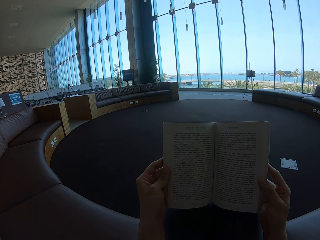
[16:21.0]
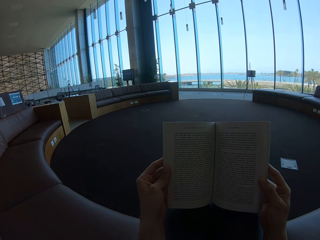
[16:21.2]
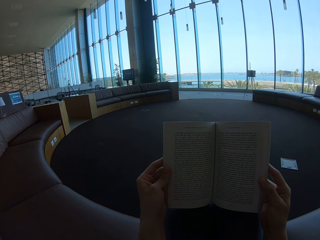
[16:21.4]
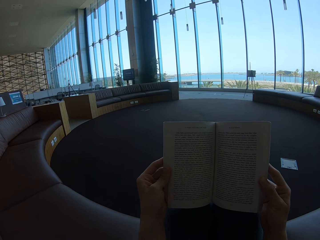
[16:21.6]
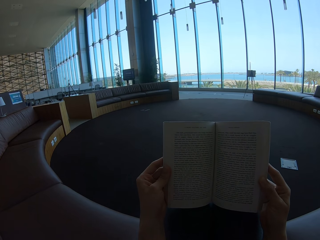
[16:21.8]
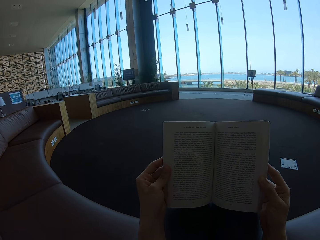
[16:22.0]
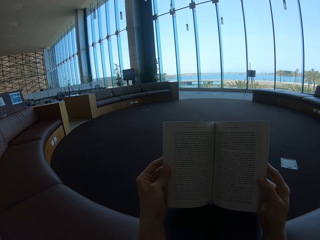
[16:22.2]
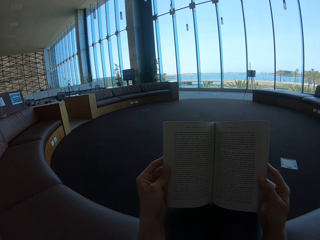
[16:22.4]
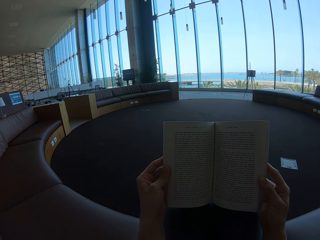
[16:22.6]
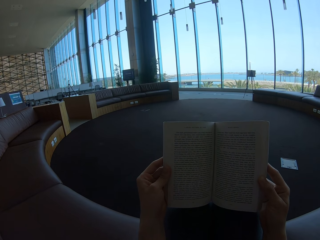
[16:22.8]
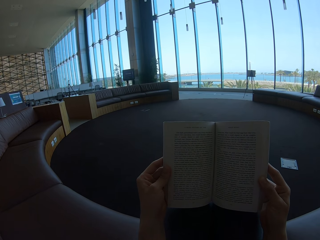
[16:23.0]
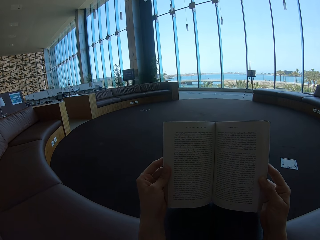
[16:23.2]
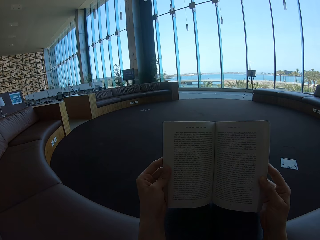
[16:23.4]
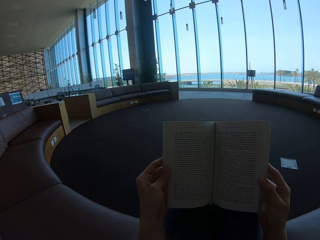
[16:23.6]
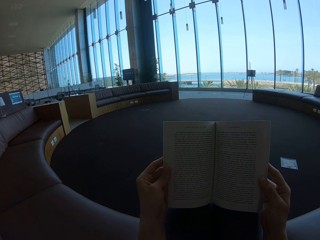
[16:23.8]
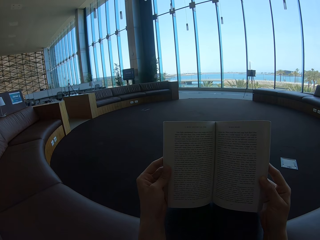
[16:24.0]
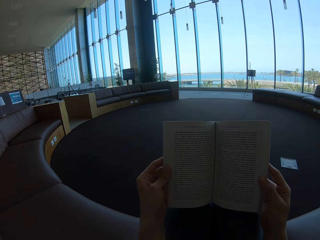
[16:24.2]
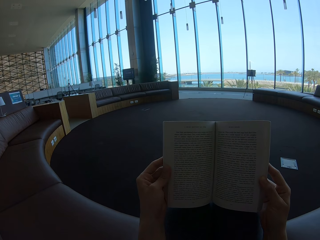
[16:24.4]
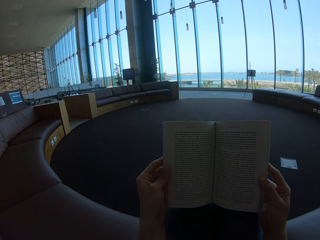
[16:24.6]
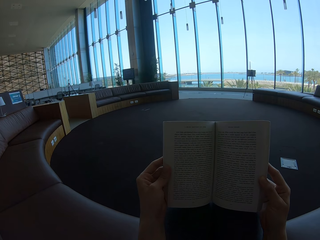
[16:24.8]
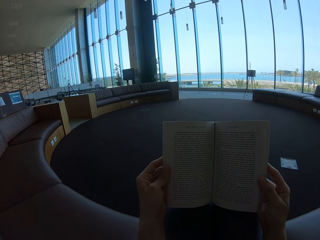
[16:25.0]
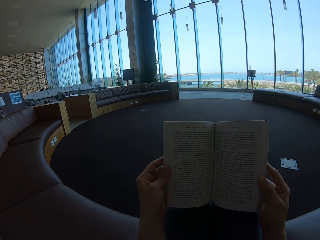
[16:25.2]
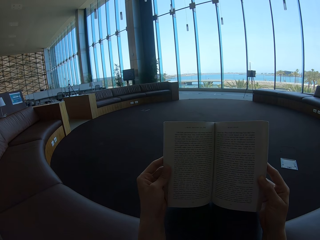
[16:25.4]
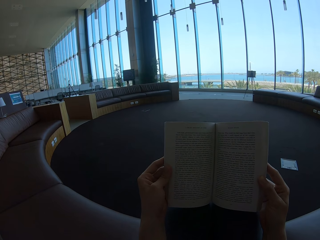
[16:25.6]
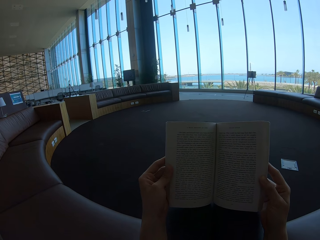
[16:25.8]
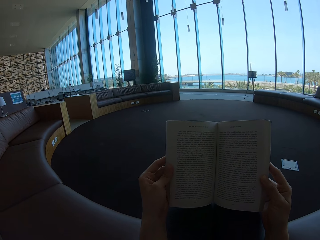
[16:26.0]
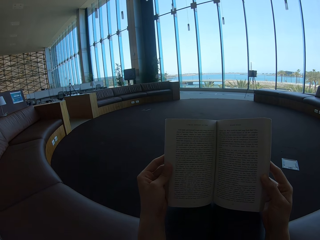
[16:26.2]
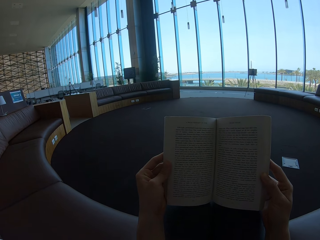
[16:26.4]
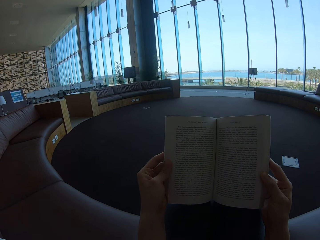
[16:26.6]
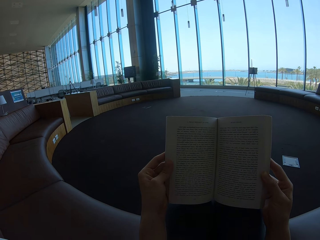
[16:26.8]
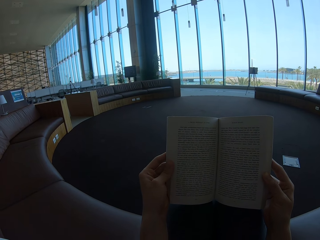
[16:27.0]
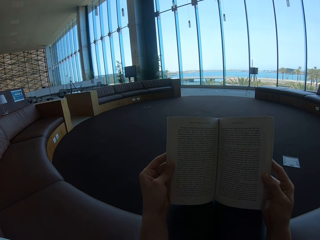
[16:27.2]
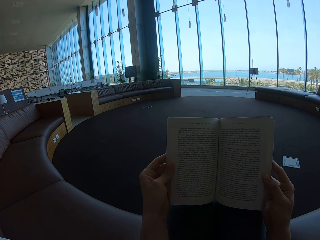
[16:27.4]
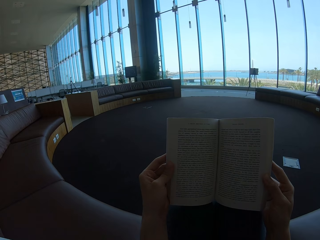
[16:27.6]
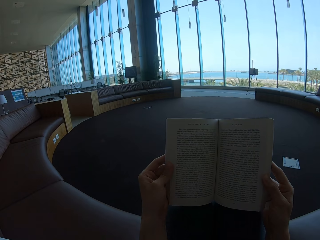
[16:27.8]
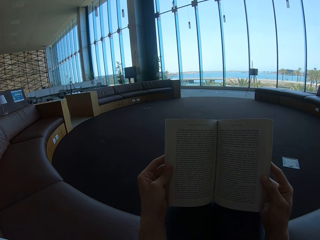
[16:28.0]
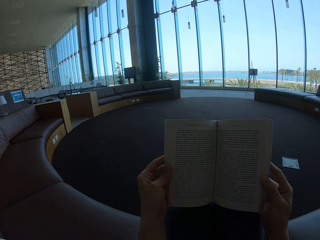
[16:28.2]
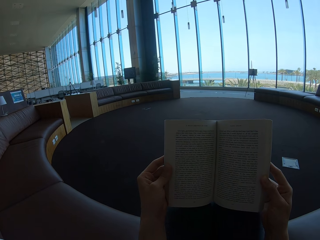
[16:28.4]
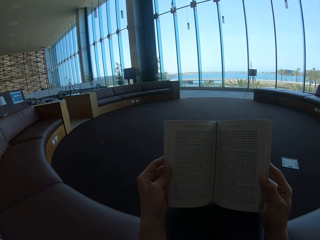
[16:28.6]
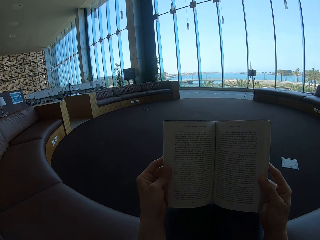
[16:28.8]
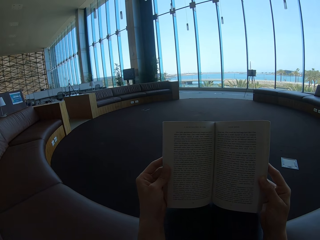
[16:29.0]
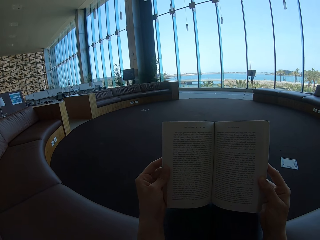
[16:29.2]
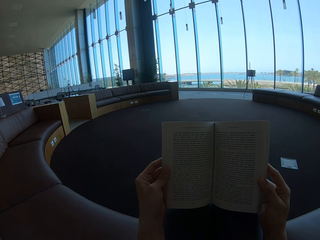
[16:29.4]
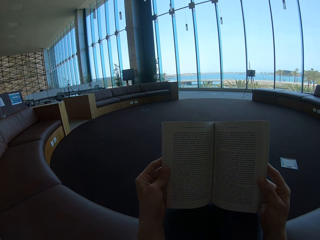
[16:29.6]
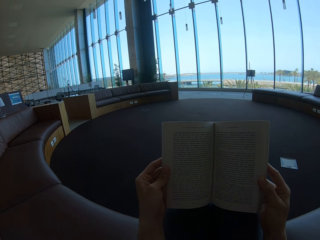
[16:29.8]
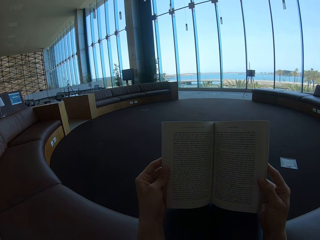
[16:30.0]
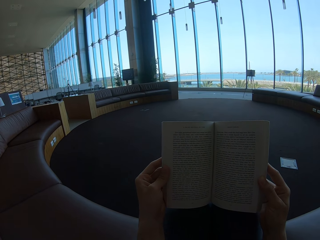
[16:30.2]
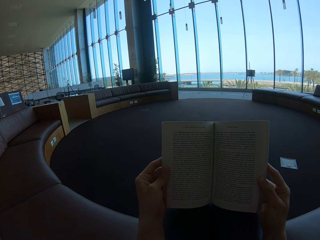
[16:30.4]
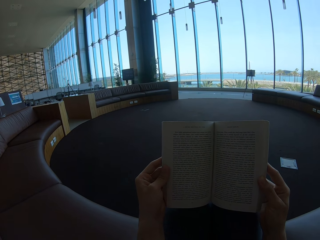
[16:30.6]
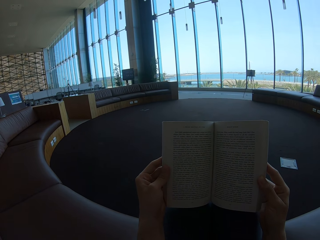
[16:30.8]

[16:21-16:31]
The camera wearer holds the story book.

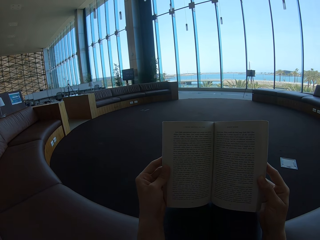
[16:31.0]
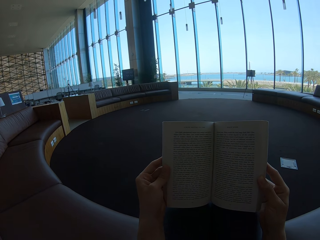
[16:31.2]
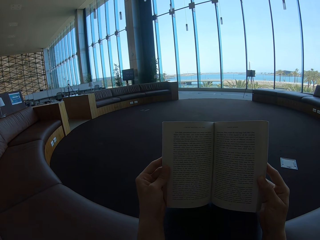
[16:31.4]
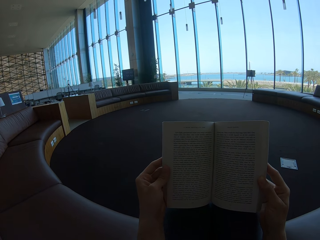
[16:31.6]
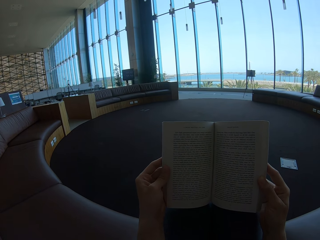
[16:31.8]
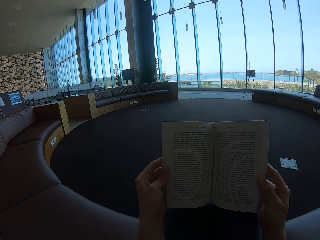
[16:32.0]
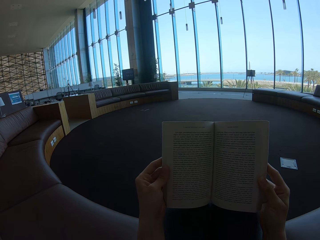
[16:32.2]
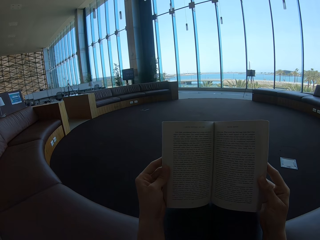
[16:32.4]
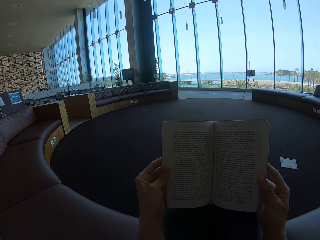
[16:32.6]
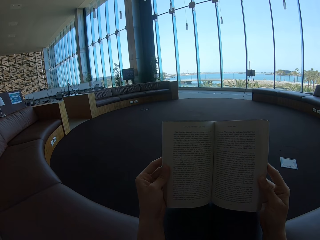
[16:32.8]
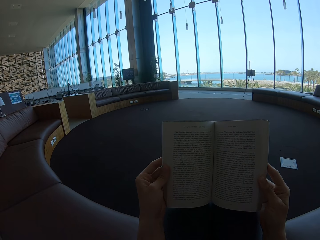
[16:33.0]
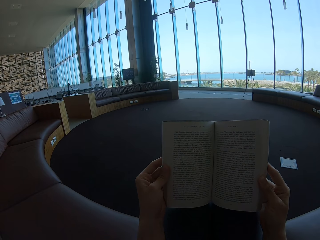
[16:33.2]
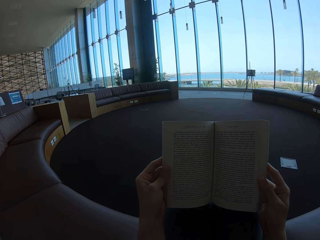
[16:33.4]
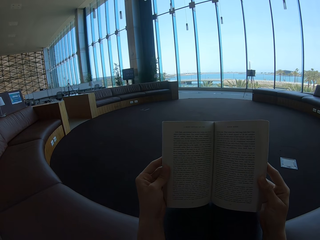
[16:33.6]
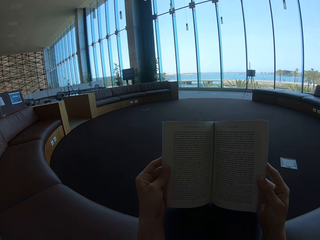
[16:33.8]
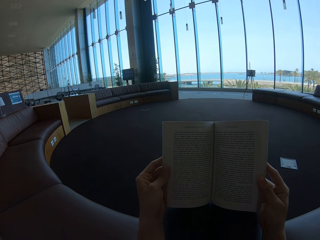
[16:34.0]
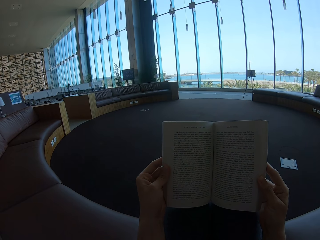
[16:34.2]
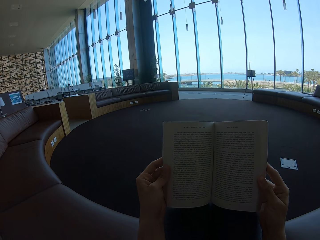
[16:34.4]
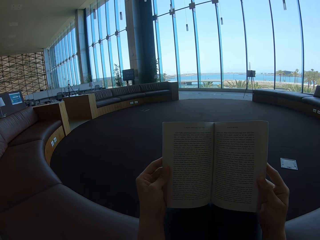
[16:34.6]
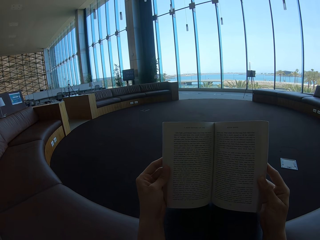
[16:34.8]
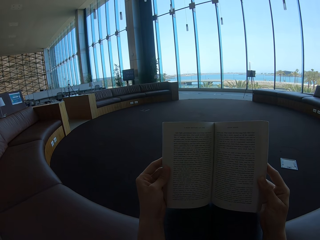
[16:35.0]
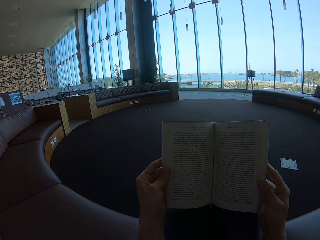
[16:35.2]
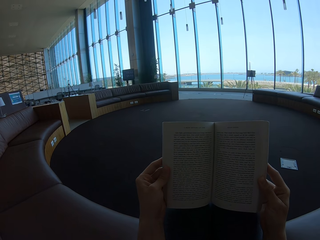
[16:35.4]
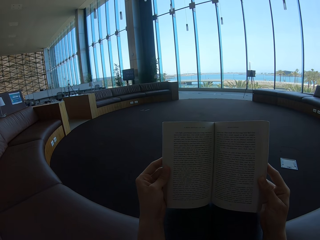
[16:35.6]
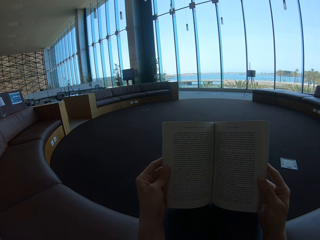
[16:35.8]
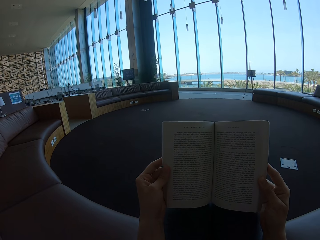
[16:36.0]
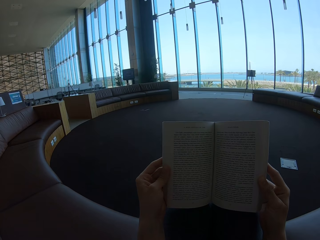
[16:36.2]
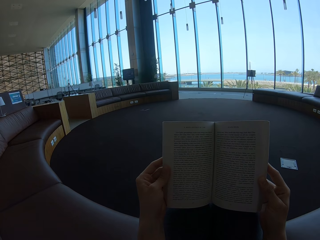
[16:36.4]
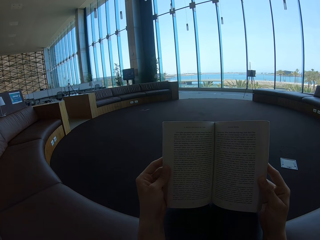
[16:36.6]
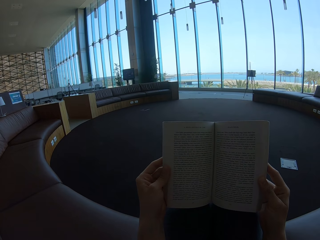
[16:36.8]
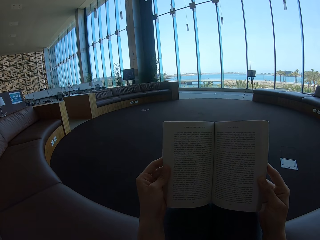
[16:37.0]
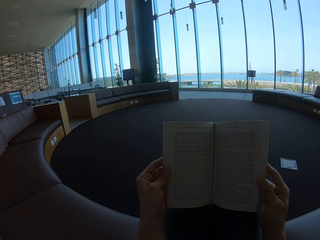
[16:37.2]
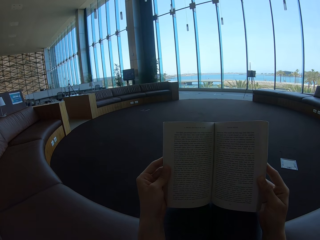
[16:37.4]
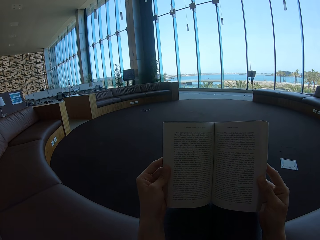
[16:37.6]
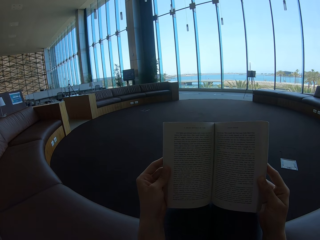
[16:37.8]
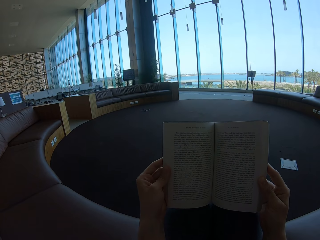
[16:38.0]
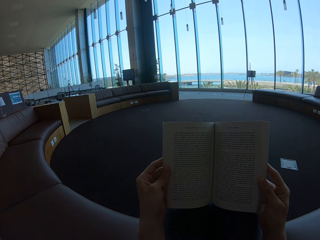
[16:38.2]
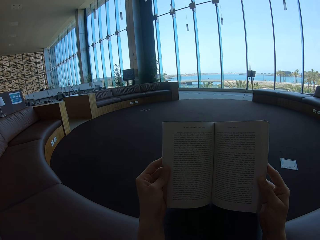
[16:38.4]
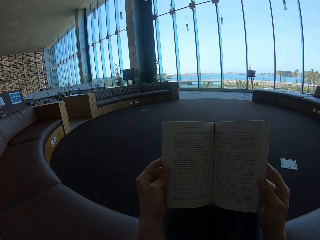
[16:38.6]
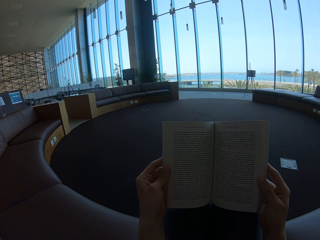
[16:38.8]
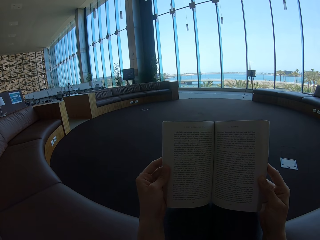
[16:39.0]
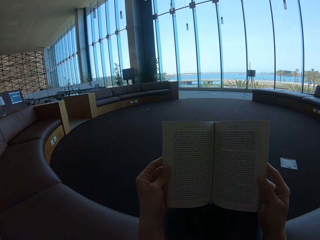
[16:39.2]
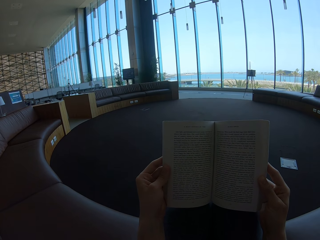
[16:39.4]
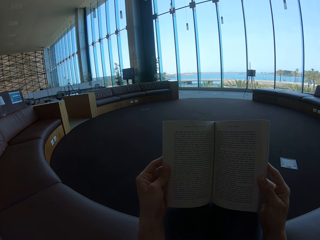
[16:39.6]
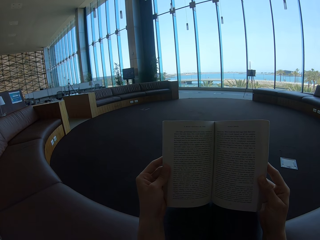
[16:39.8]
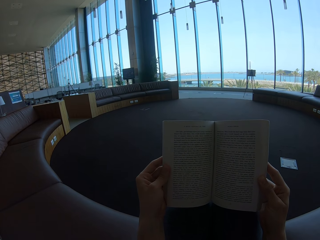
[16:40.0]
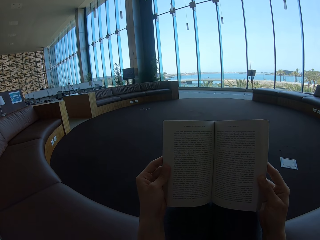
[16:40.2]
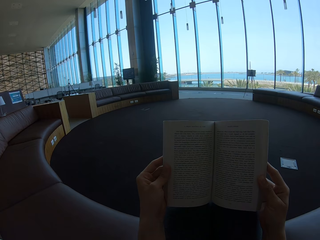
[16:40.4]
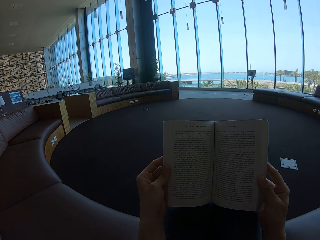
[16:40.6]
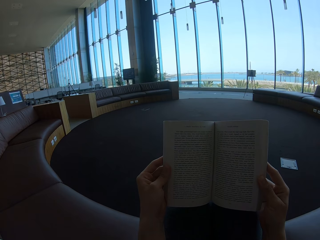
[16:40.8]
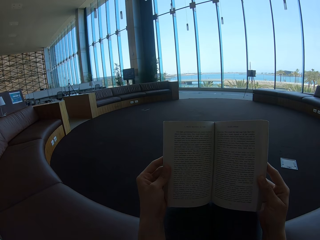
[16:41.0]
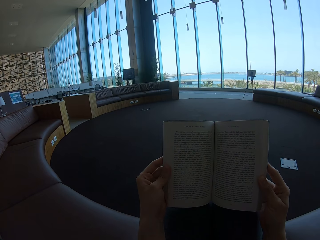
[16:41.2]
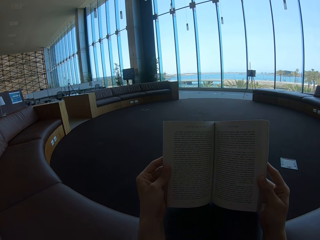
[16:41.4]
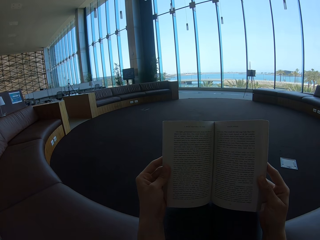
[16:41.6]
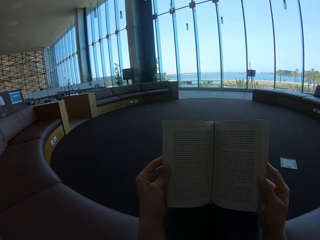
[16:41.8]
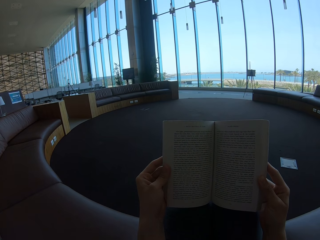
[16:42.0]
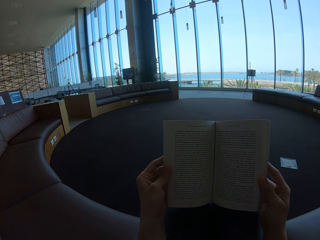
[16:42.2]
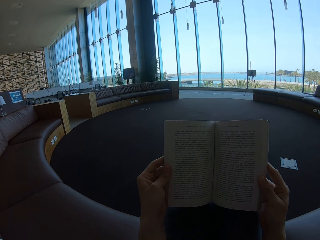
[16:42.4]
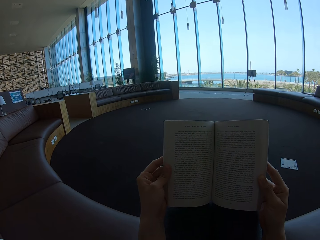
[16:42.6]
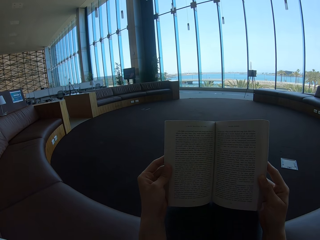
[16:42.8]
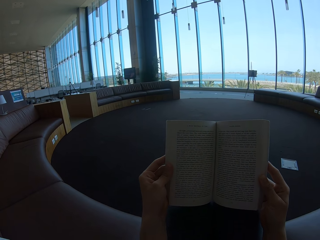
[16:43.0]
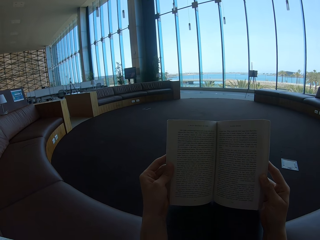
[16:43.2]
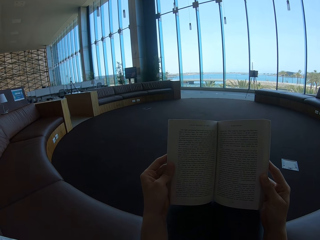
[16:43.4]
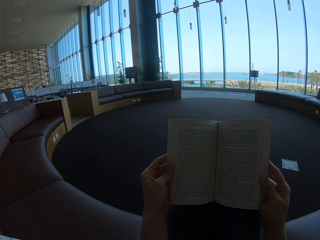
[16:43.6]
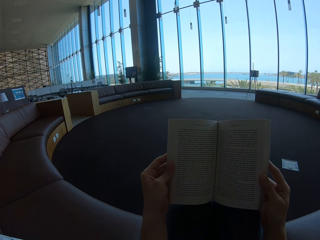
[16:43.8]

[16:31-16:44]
The camera wearer holds the story book.
